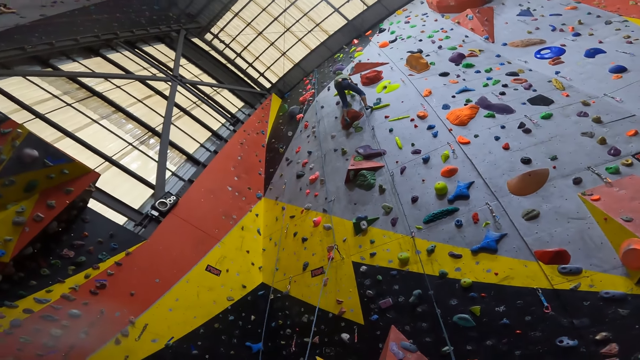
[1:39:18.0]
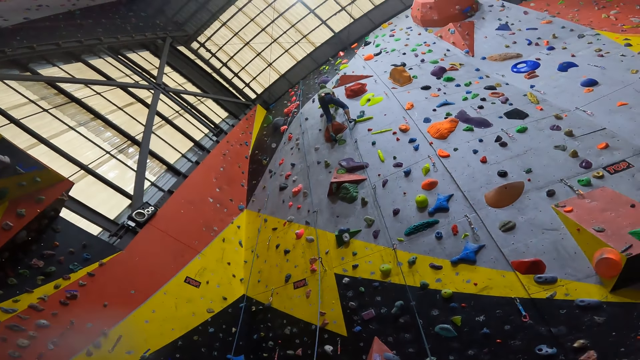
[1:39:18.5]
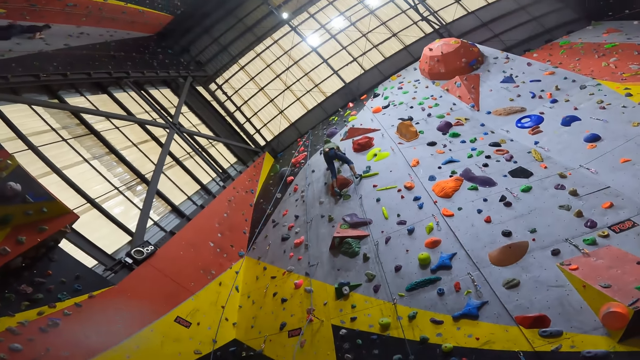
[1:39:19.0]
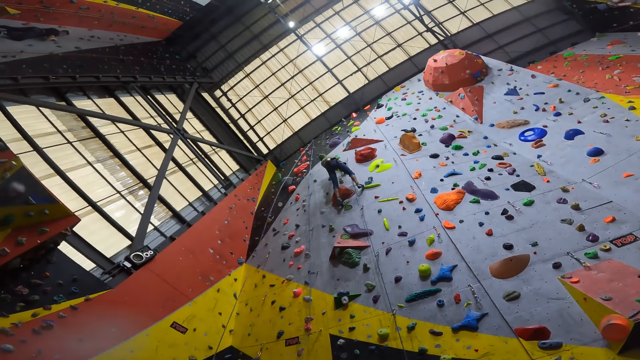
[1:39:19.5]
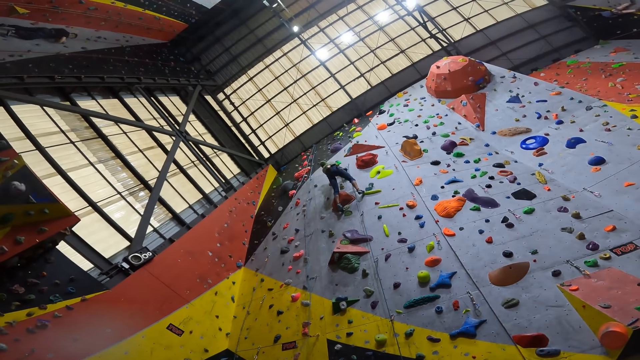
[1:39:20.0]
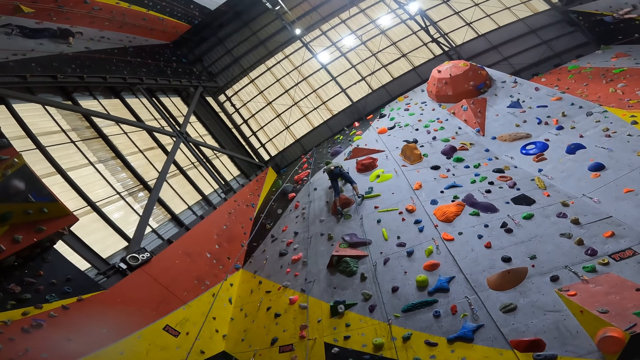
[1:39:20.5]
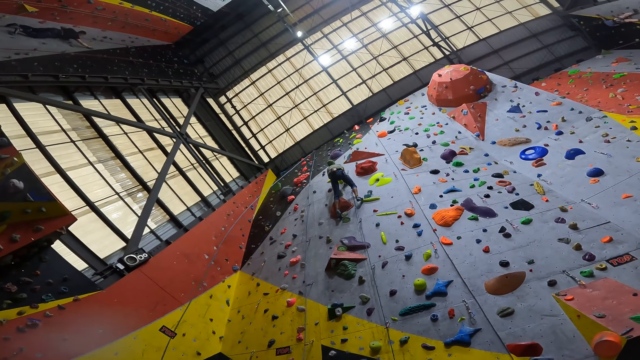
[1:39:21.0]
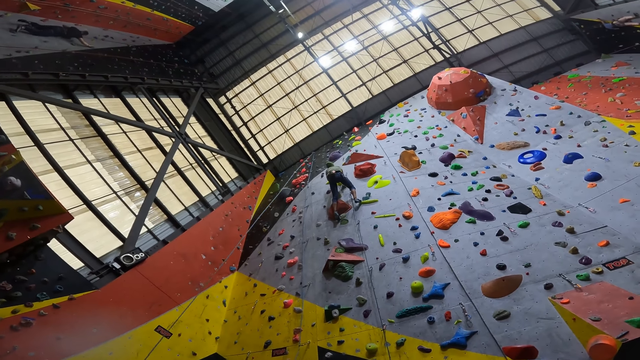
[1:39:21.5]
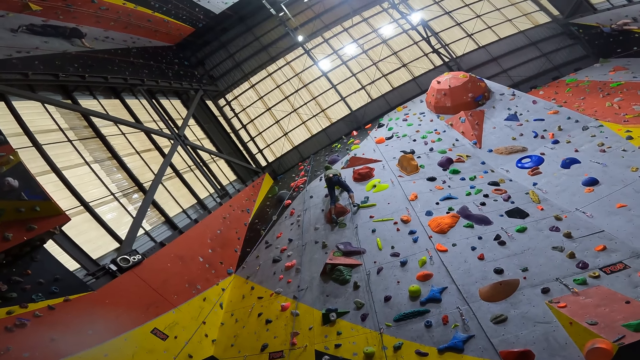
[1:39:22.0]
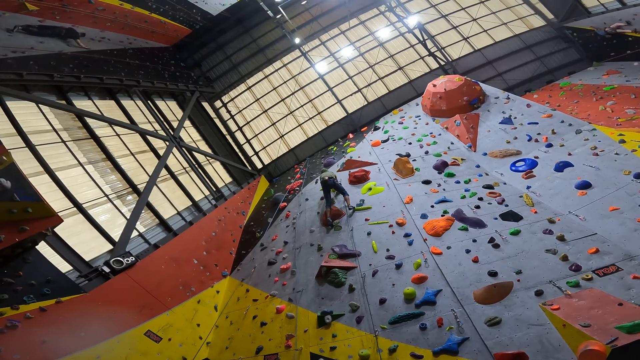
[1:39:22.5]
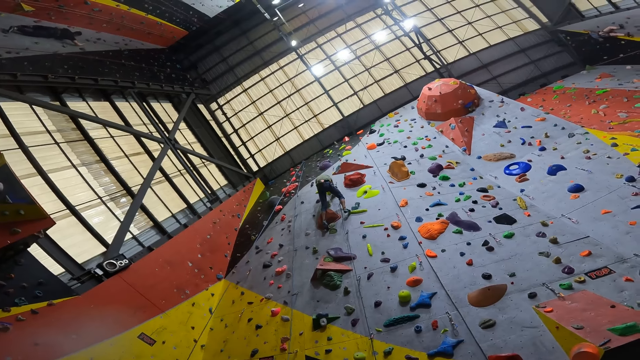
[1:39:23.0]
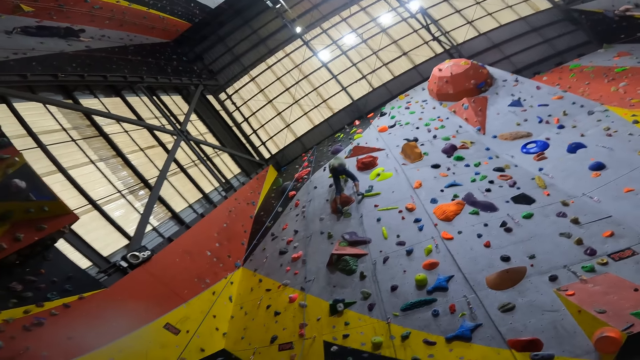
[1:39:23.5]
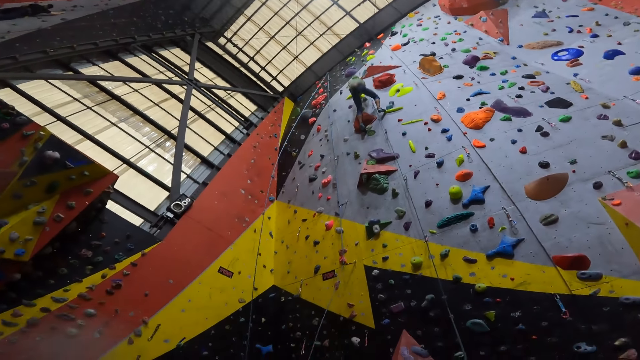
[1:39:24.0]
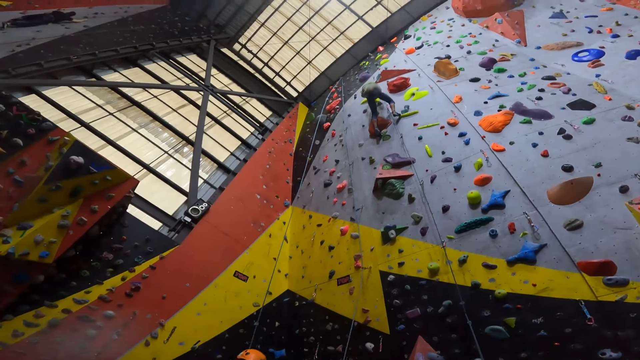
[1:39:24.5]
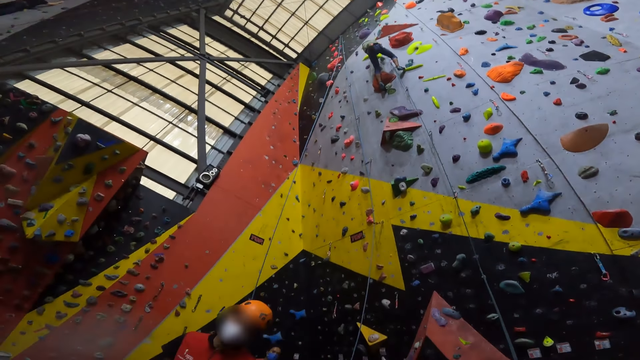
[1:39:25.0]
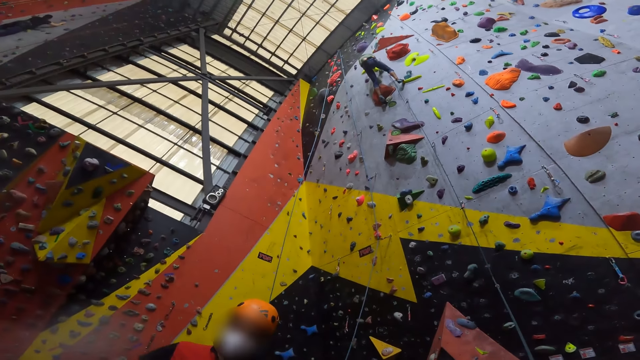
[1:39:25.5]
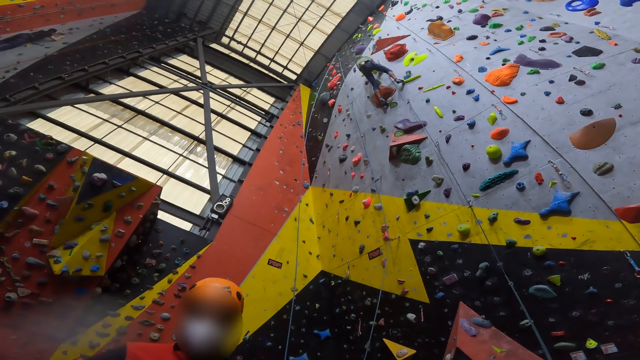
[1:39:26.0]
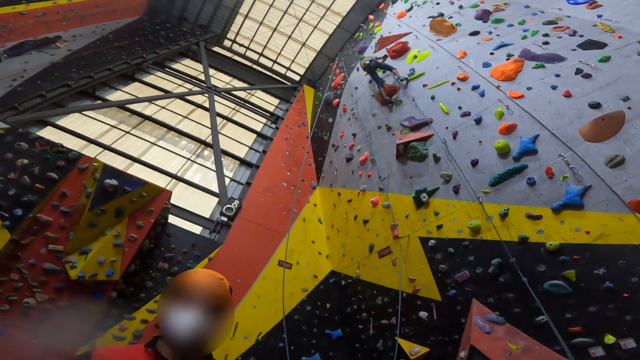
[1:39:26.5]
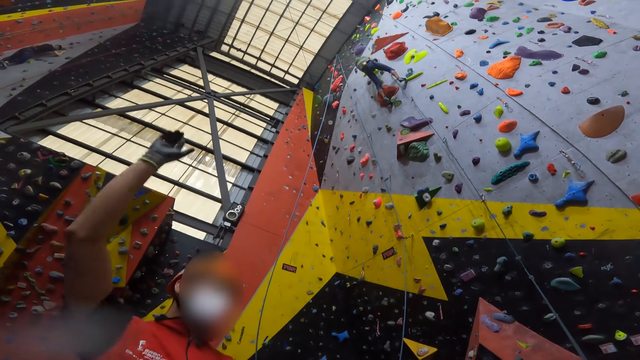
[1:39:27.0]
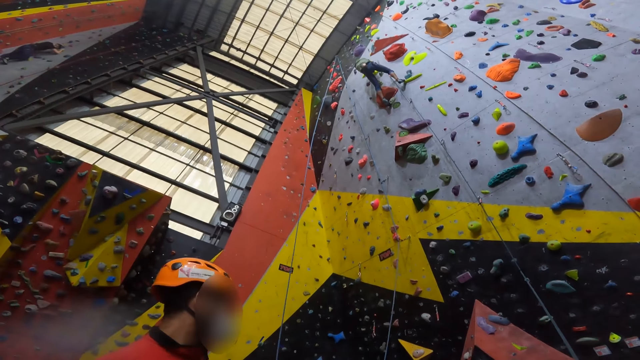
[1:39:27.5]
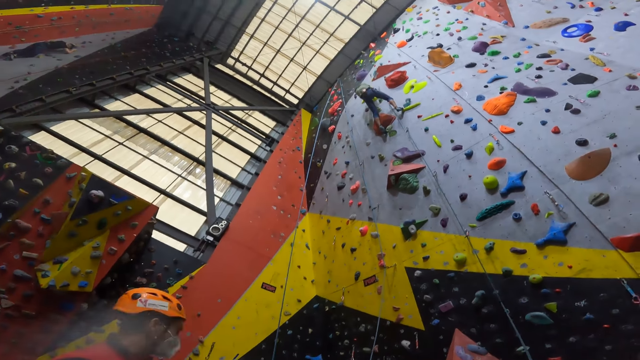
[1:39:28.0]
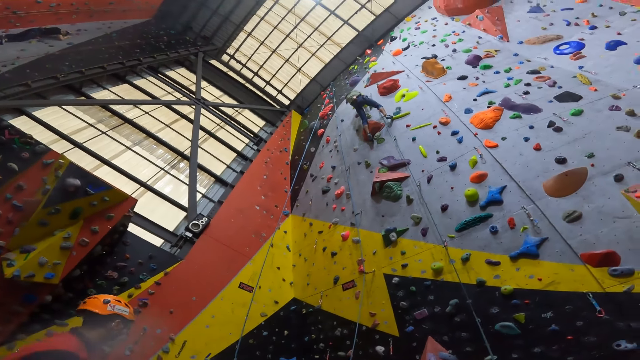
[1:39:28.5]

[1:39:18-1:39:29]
A person walks to another person. The camera wearer interacts with a person. The person moves the hand up. The person climbs a climbing wall.

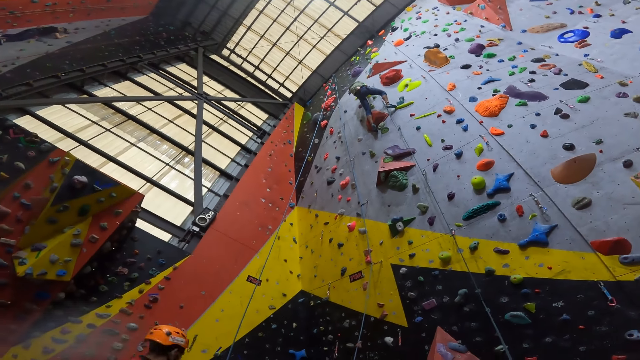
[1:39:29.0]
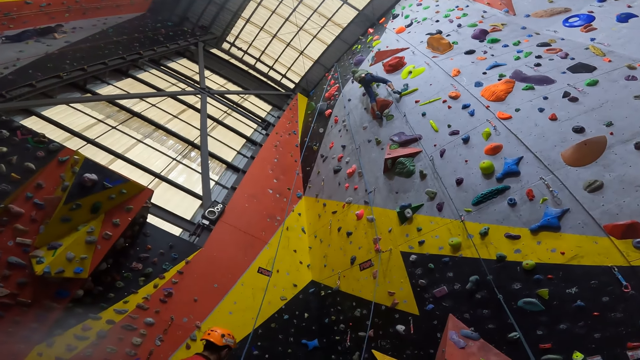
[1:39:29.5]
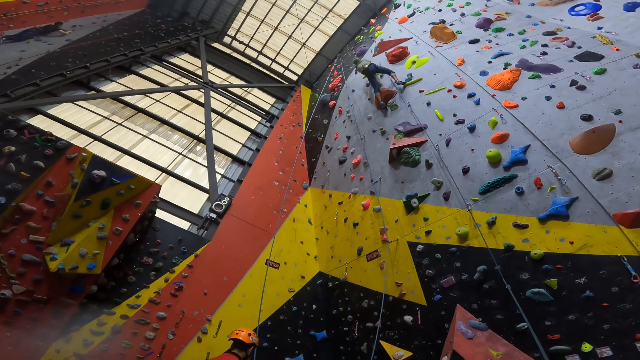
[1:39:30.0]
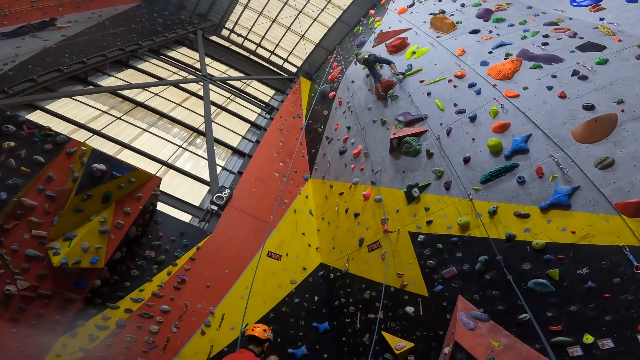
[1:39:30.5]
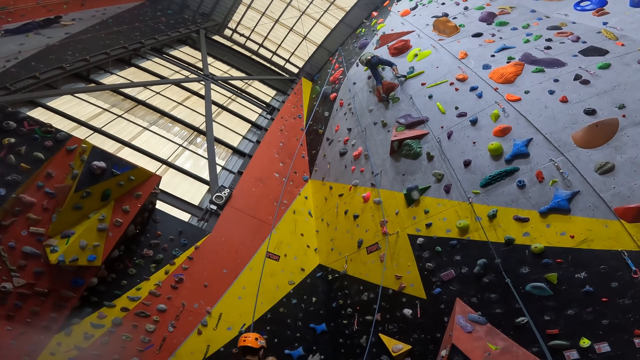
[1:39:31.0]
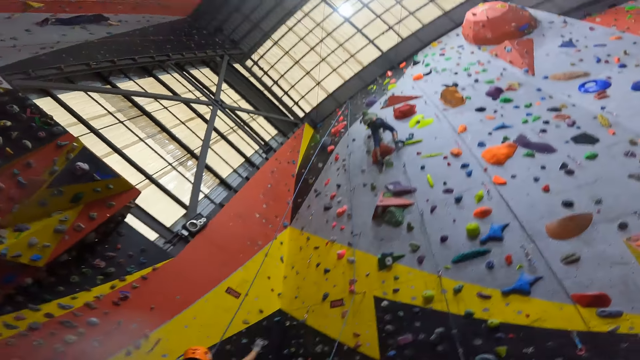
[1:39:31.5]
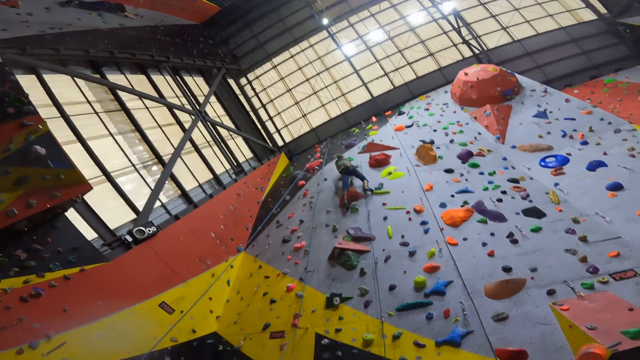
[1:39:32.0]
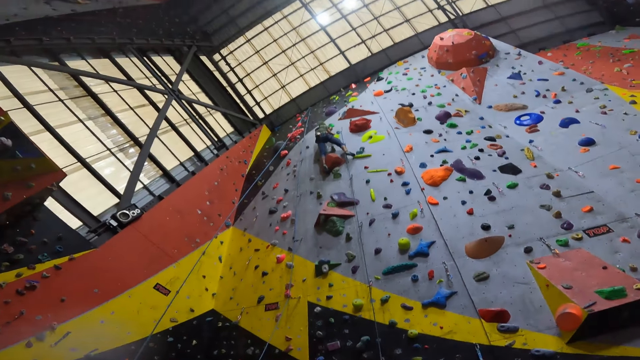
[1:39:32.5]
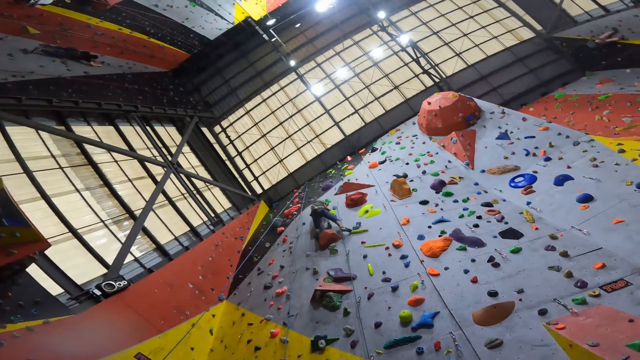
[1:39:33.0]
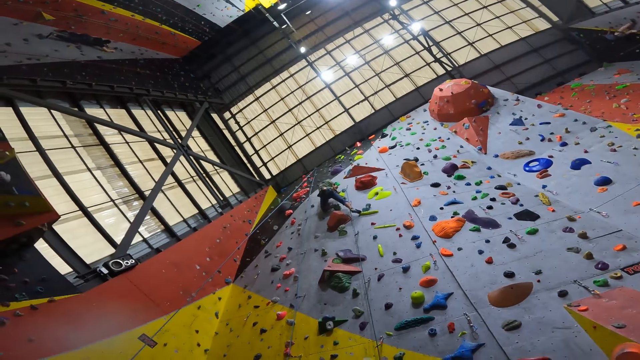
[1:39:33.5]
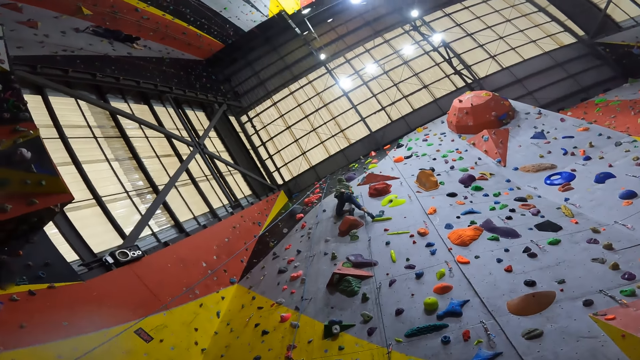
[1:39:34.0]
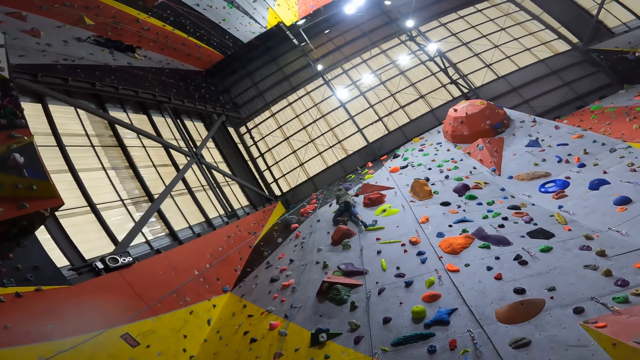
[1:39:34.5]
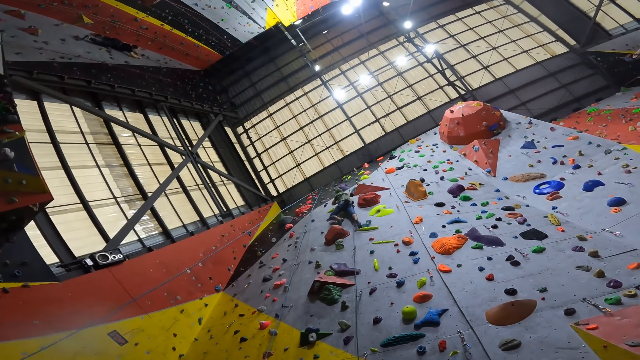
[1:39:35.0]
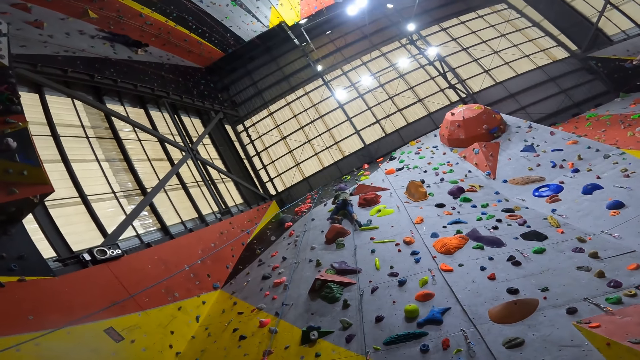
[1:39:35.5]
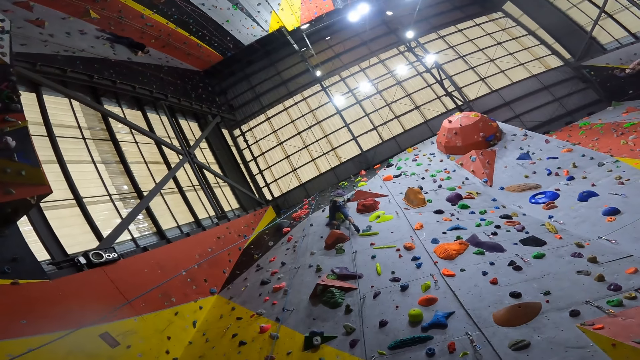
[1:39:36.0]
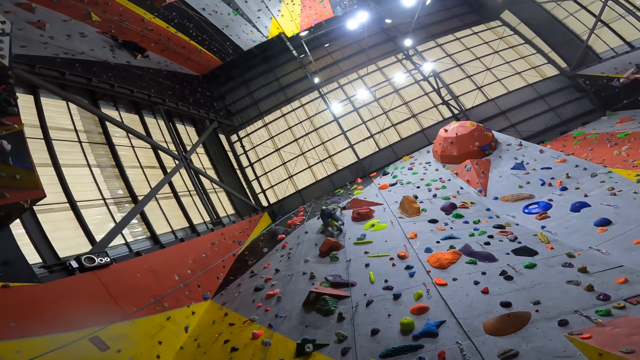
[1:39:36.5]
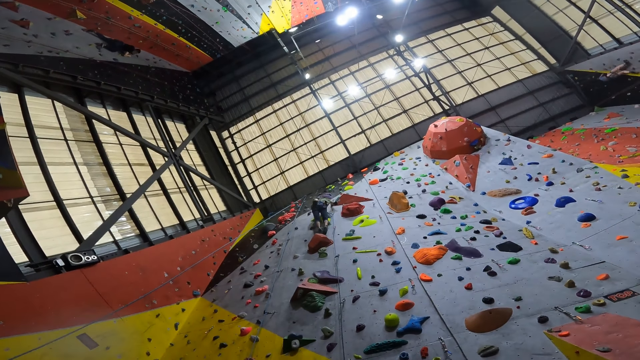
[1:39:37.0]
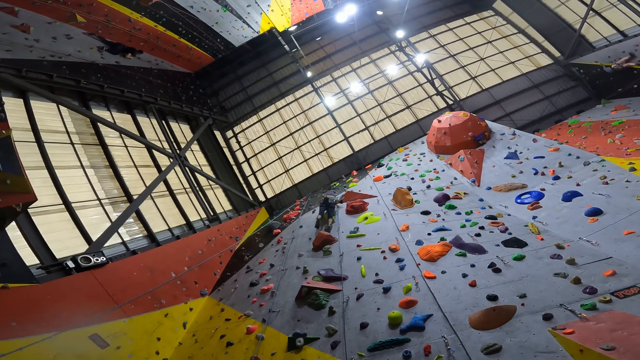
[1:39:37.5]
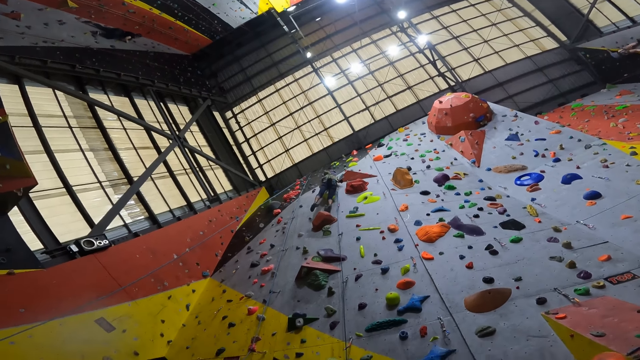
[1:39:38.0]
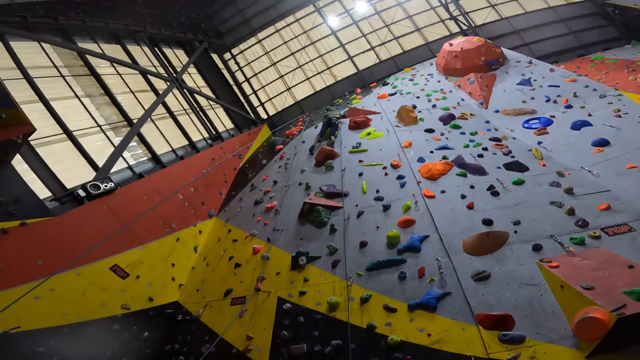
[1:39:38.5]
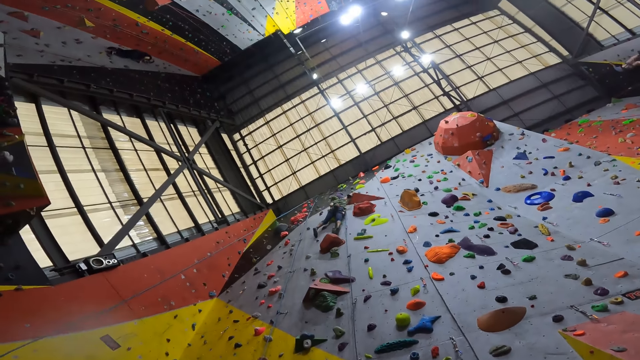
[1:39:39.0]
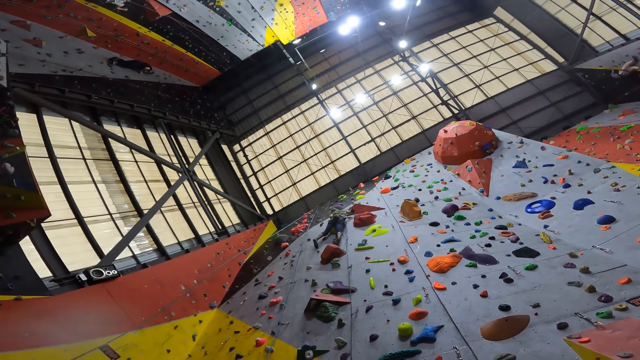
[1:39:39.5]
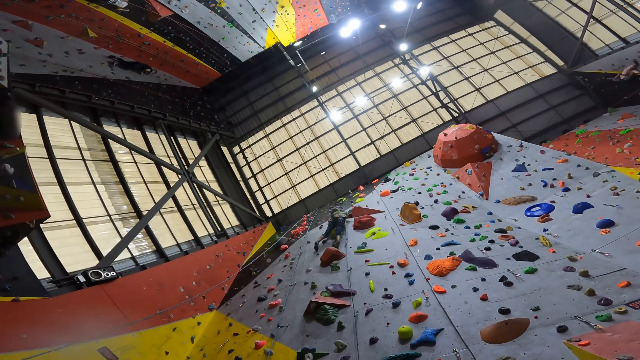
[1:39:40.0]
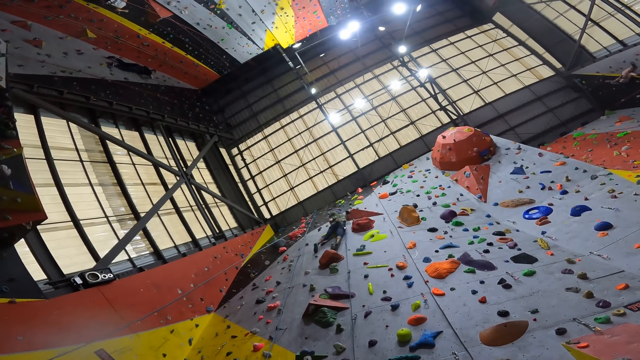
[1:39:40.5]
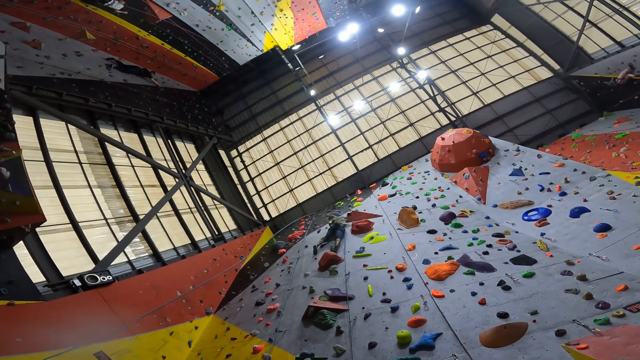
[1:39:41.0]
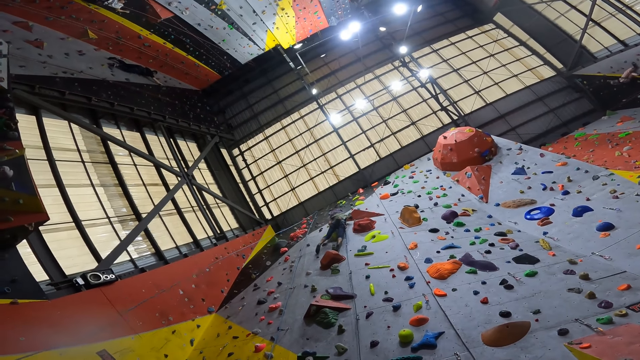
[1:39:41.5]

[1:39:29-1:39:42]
A person climbs the wall. The camera wearer observes the person on the climbing wall. Another person climbs the wall.
